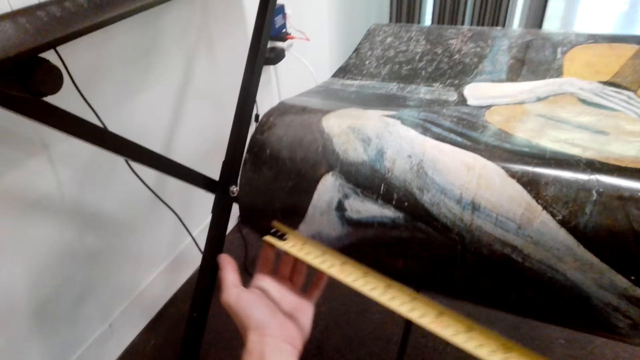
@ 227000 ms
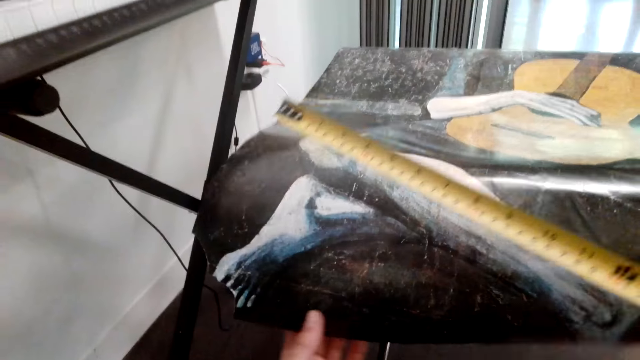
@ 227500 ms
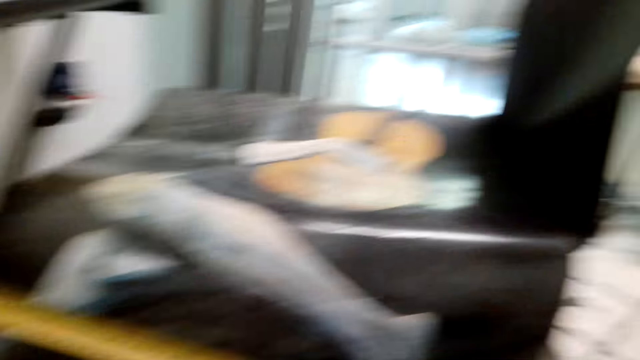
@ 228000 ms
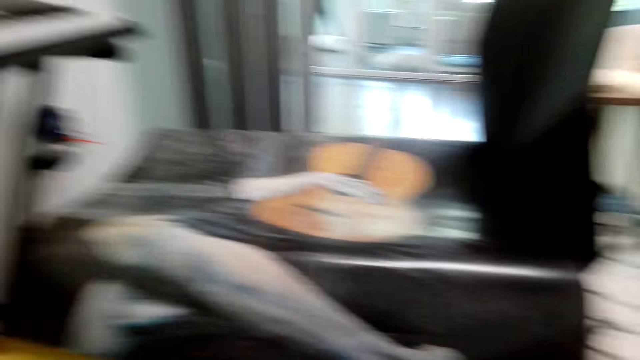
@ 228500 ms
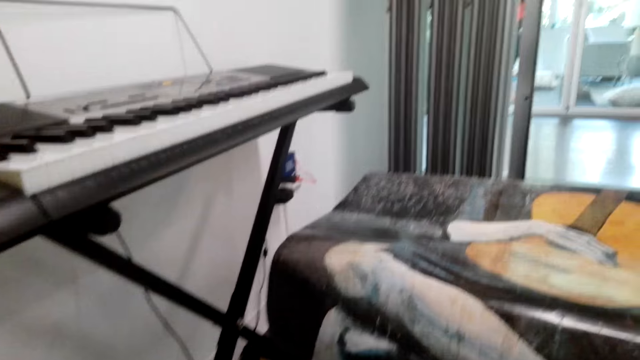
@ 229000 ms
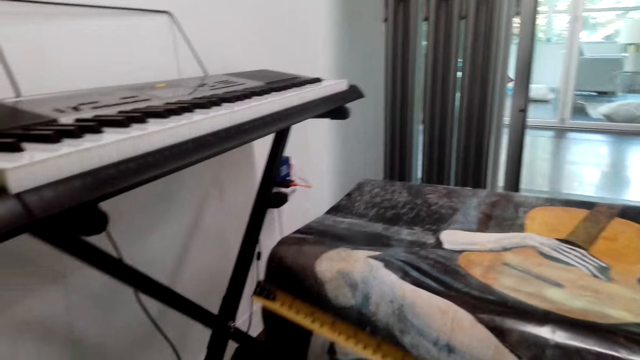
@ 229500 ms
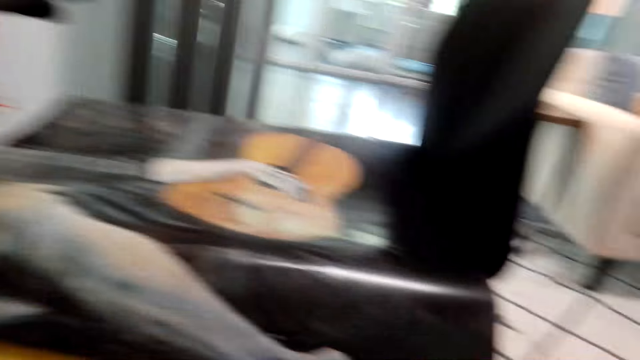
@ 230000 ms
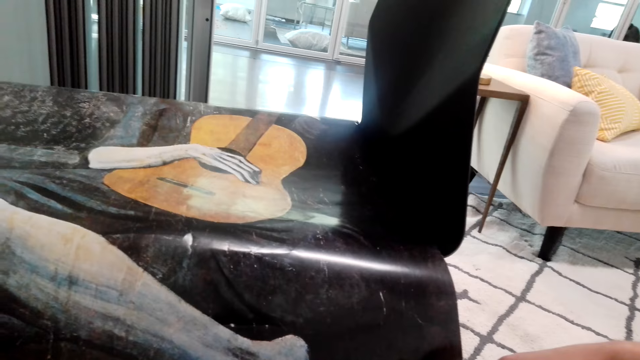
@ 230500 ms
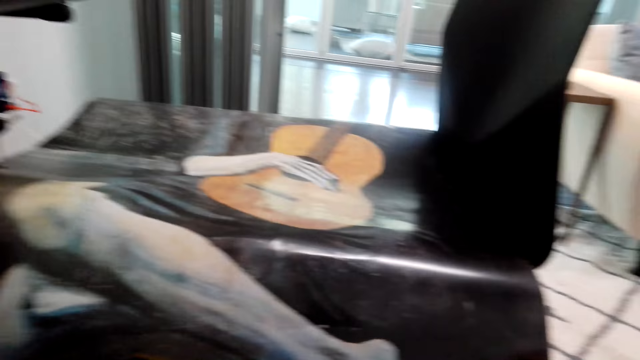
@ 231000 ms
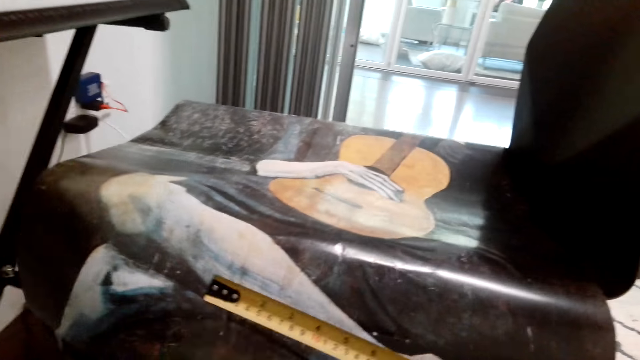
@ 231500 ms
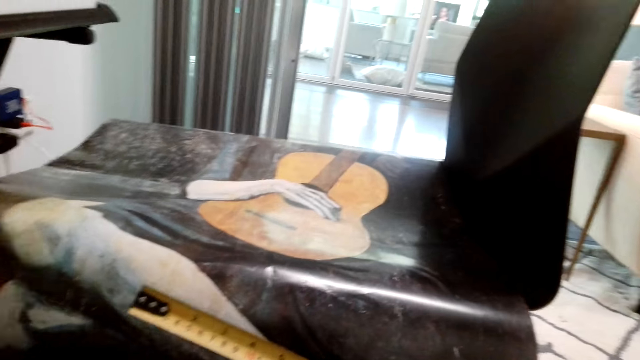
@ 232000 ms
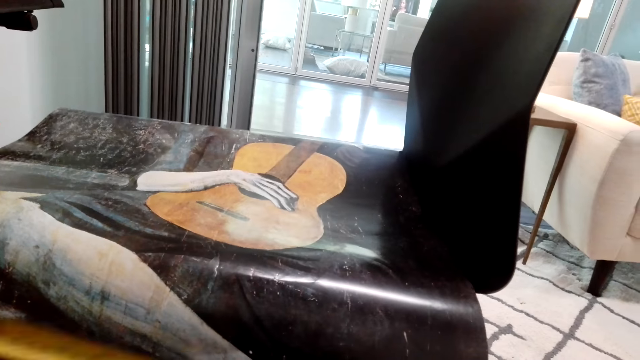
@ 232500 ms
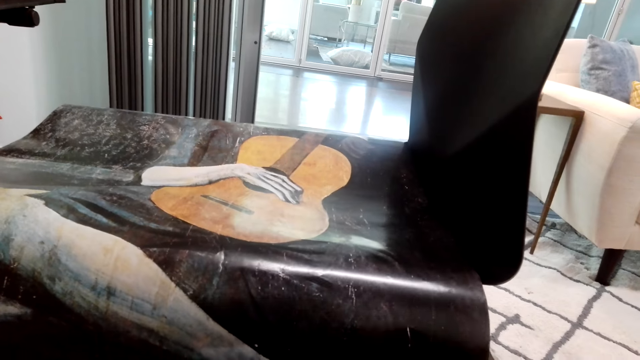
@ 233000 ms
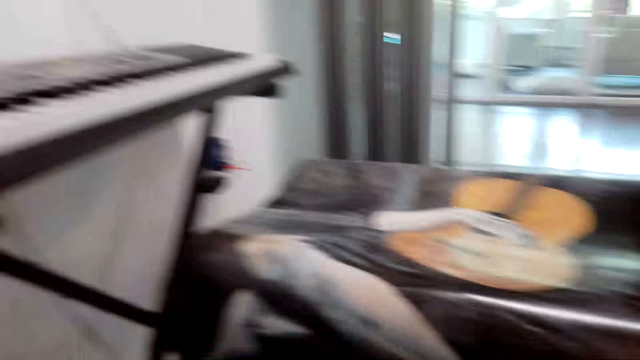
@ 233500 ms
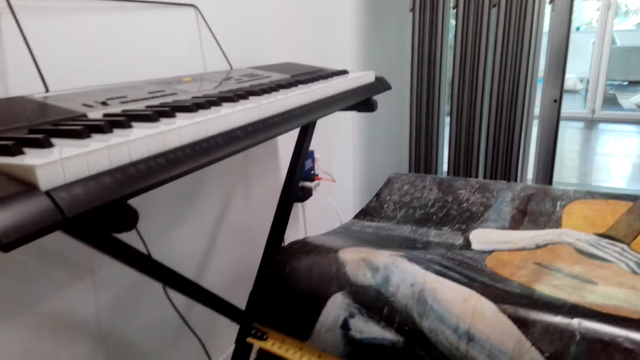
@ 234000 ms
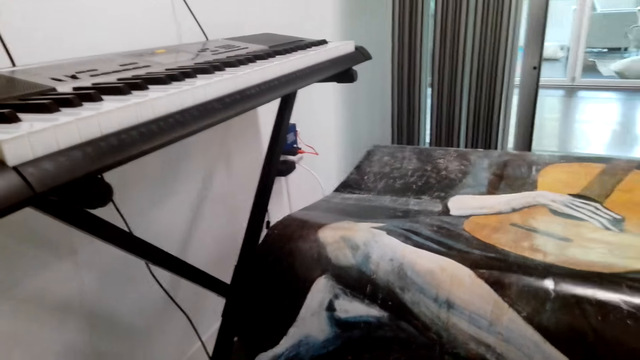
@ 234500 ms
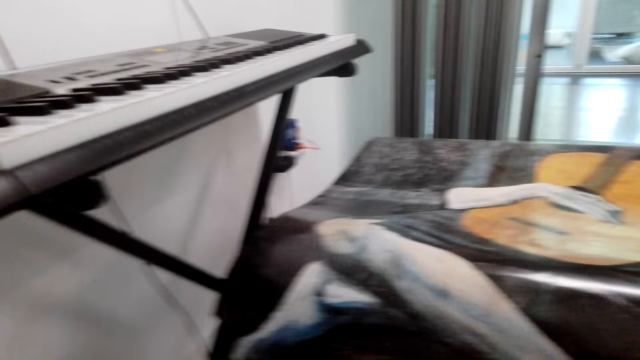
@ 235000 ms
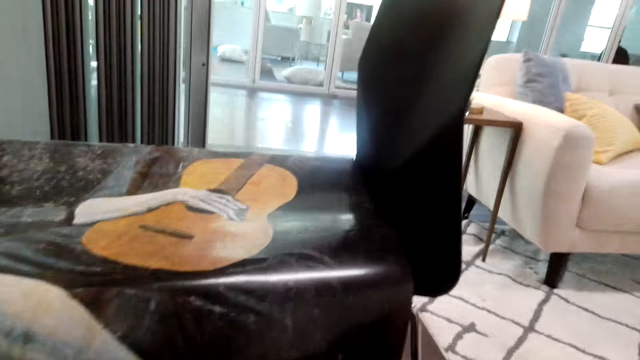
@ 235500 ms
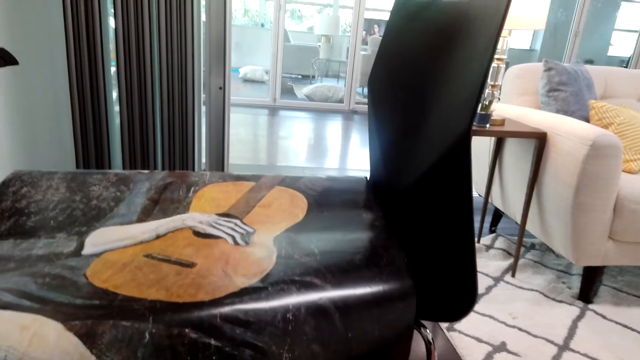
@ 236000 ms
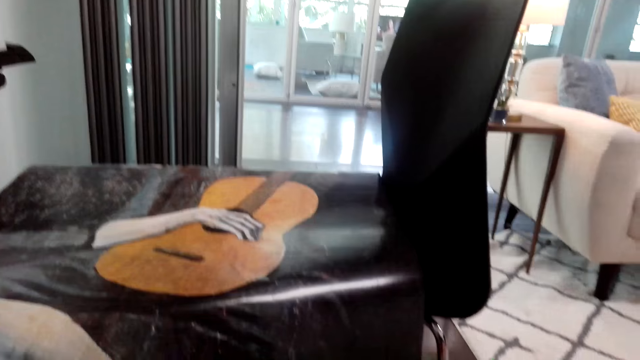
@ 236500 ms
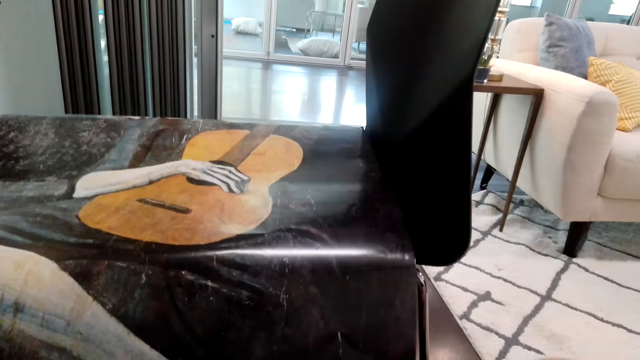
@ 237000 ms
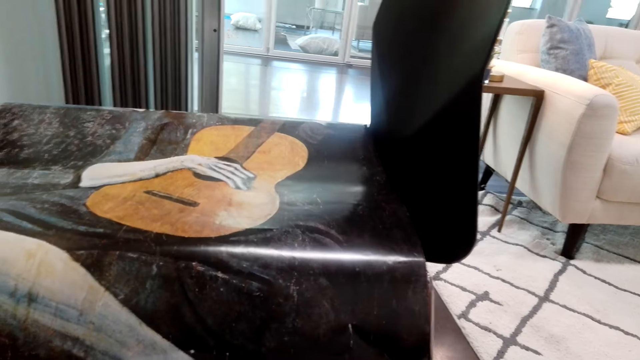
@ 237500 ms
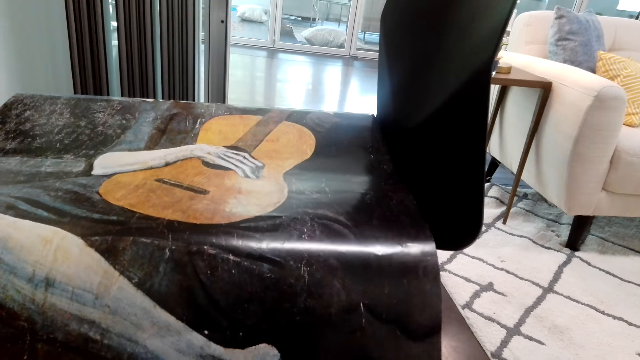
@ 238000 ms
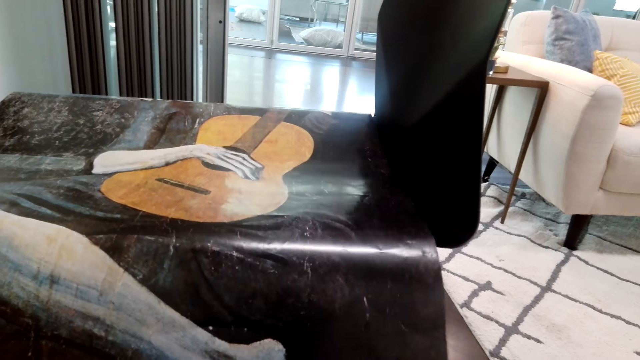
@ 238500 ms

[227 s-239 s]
The camera wearer measures the picture with the tape measure.

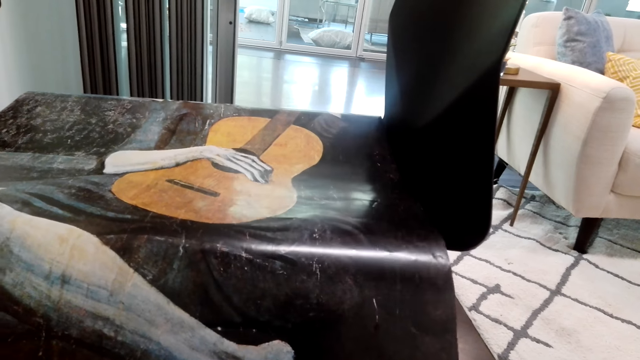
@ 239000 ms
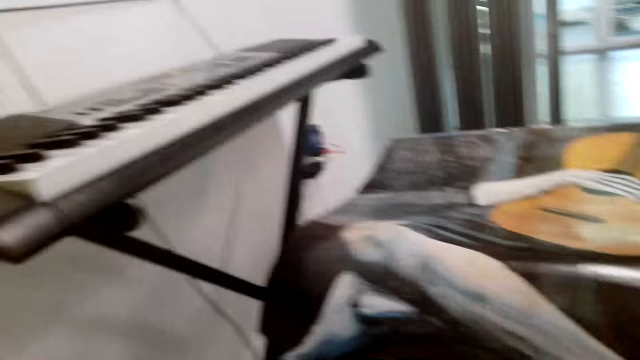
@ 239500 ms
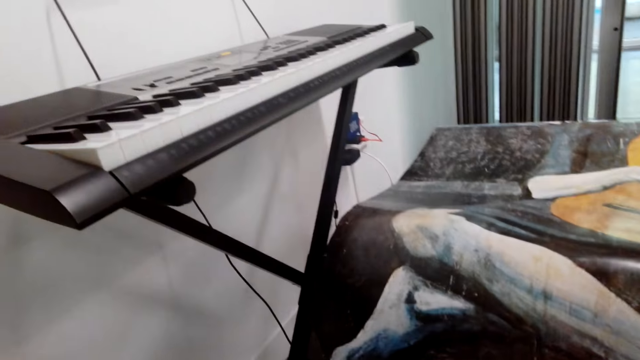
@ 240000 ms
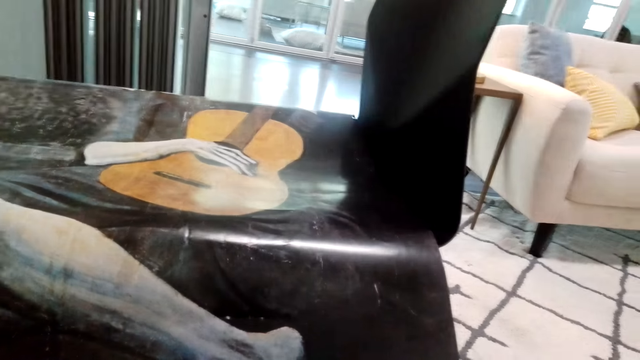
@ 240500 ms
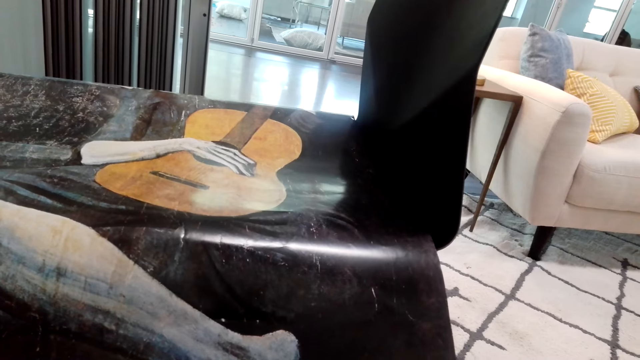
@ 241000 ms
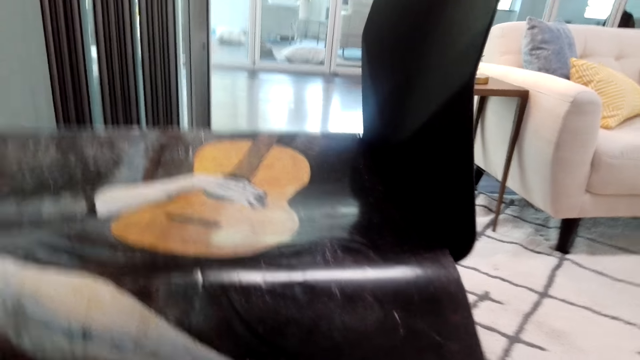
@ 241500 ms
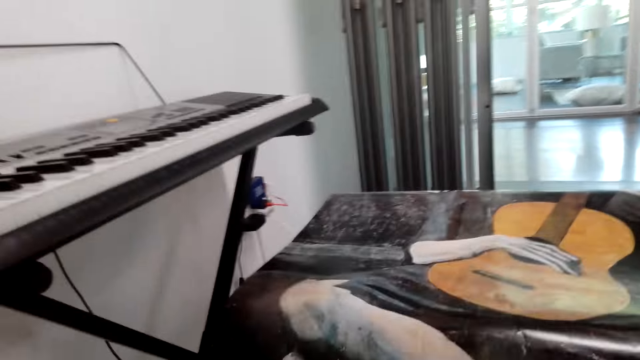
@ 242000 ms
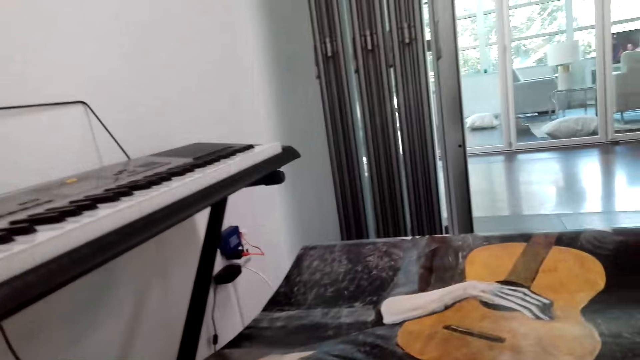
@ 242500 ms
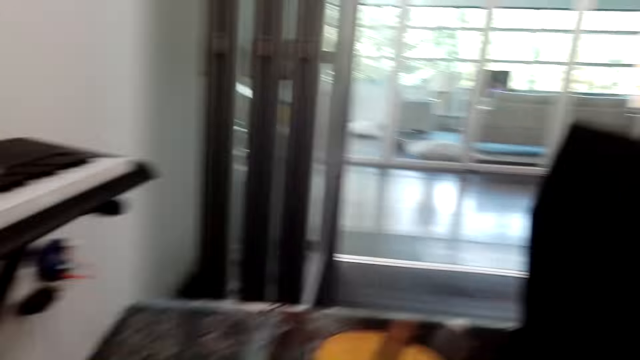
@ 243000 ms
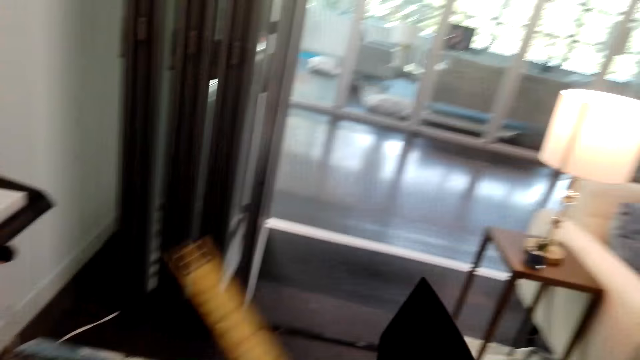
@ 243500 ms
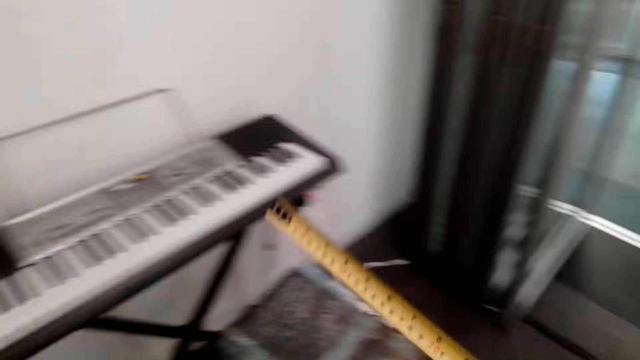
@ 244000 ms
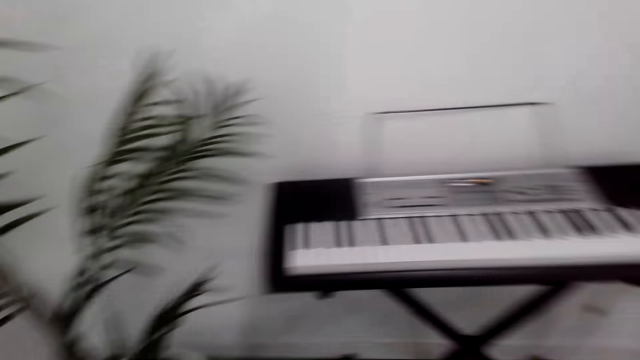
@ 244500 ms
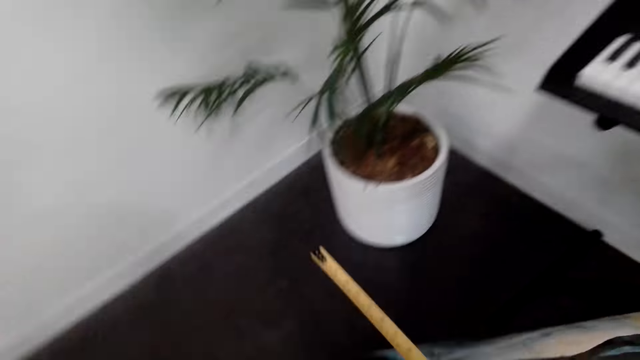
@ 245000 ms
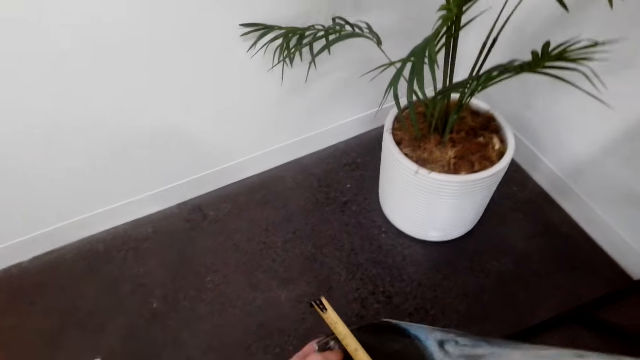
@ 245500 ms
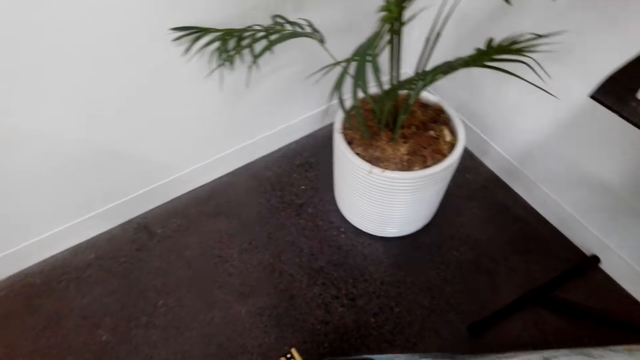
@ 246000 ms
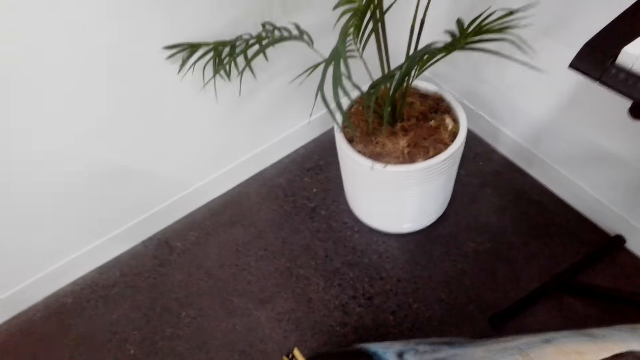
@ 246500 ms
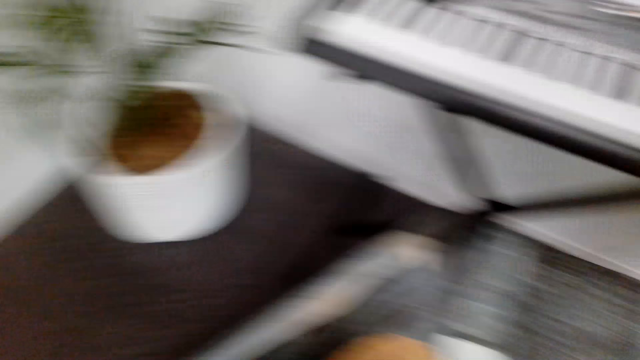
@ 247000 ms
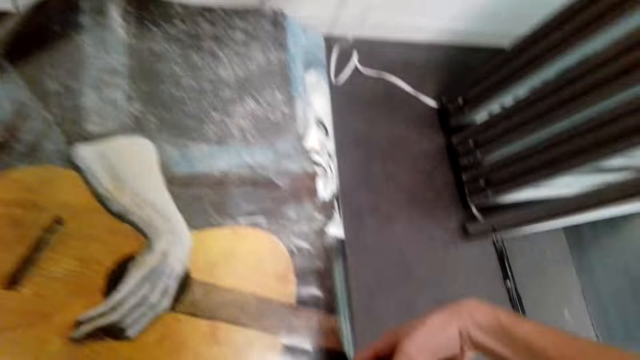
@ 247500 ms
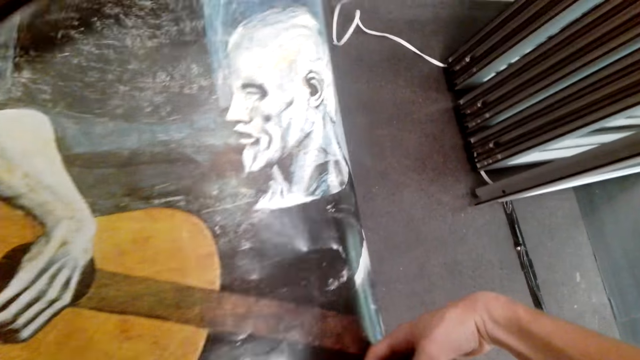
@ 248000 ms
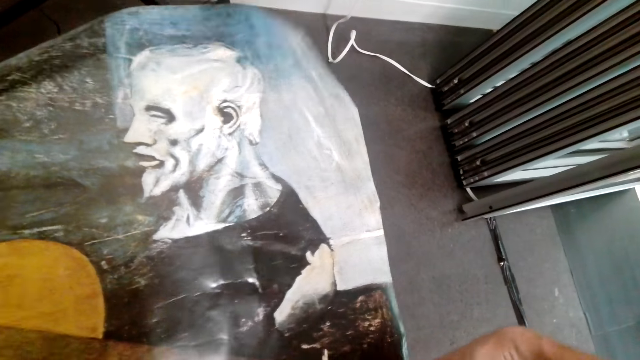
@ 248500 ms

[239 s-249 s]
The camera wearer stands. They turn around.
